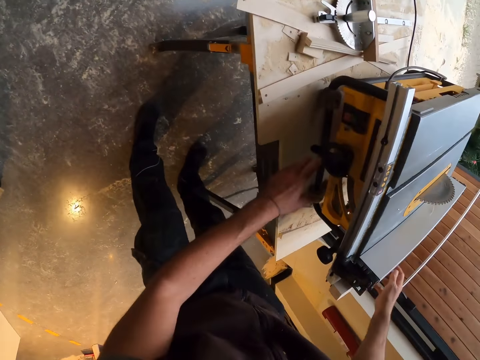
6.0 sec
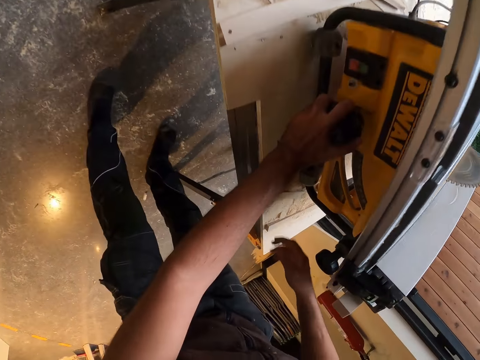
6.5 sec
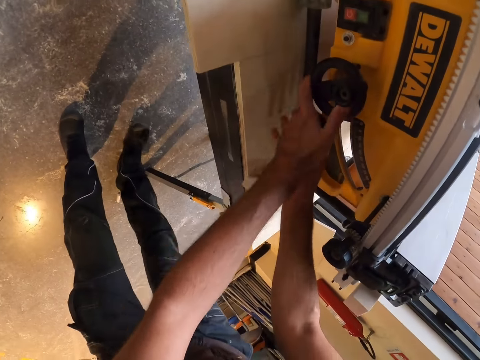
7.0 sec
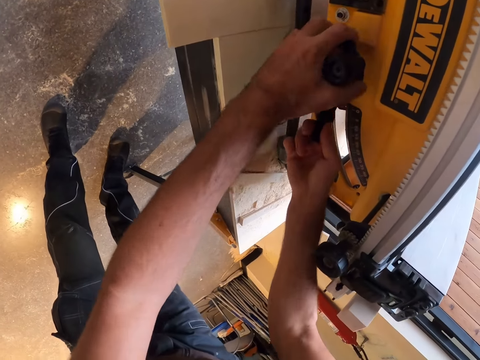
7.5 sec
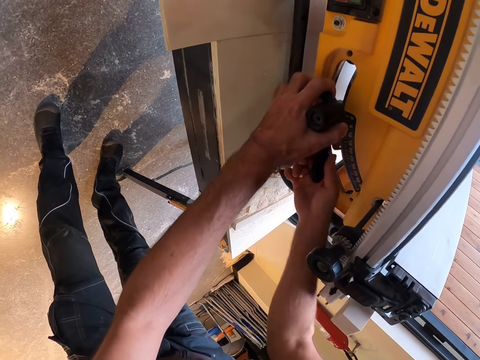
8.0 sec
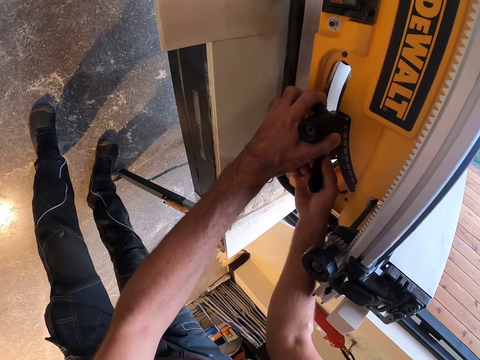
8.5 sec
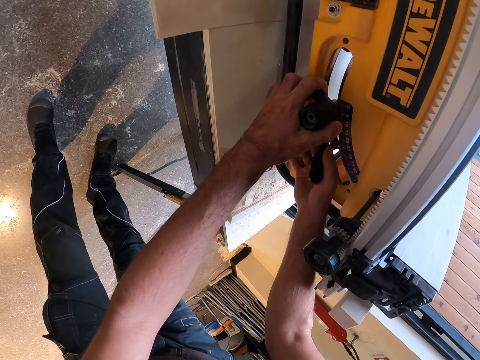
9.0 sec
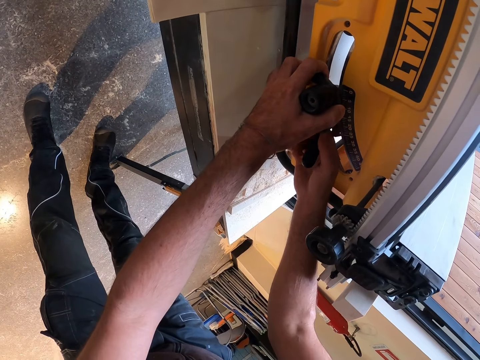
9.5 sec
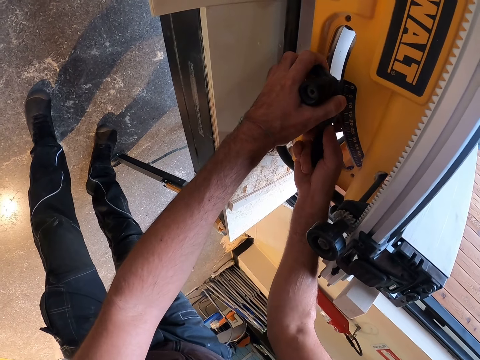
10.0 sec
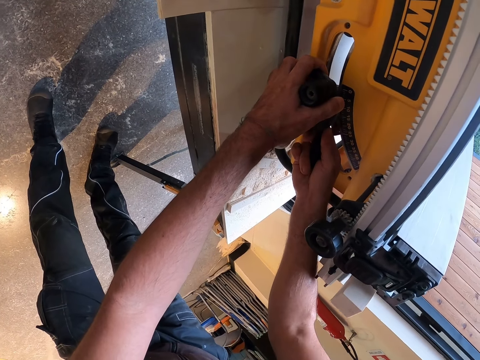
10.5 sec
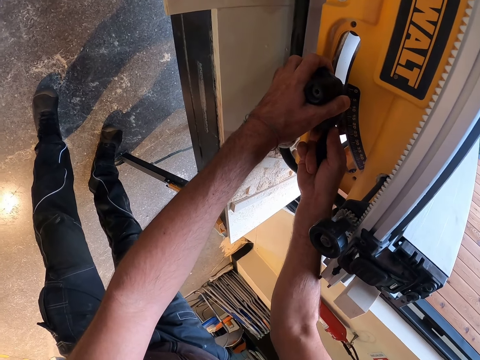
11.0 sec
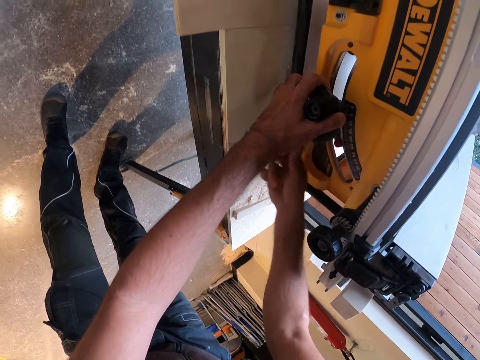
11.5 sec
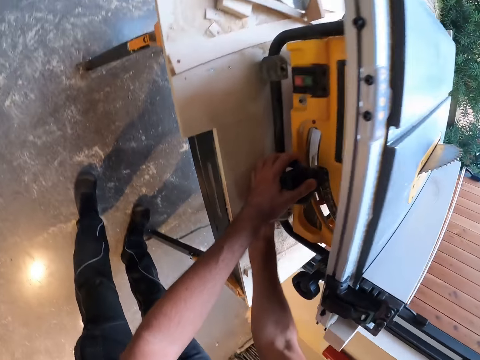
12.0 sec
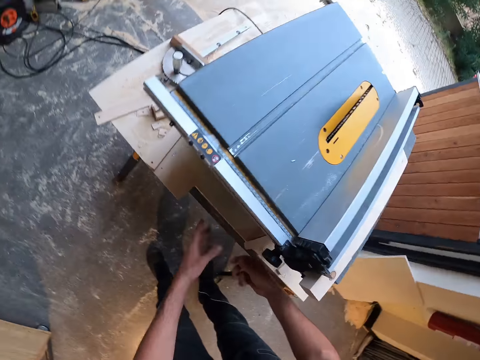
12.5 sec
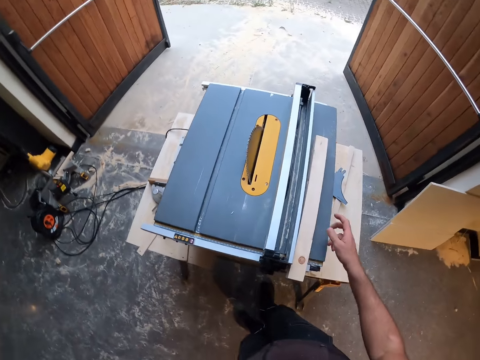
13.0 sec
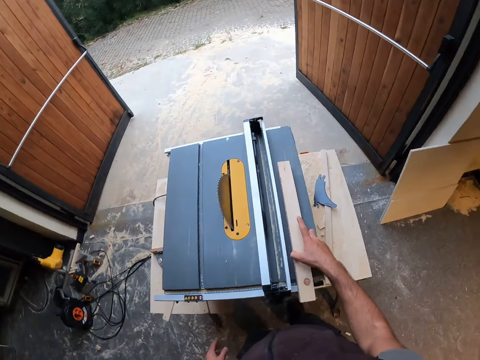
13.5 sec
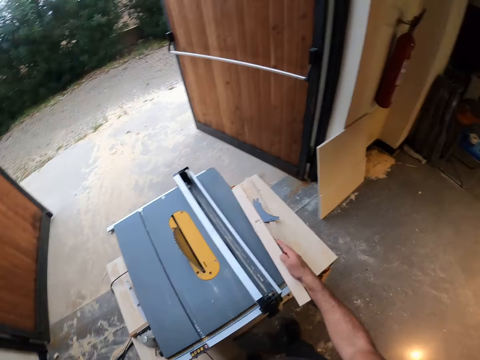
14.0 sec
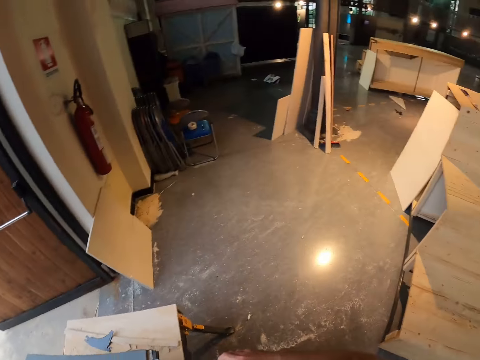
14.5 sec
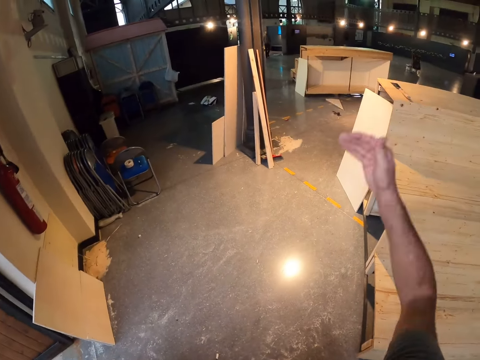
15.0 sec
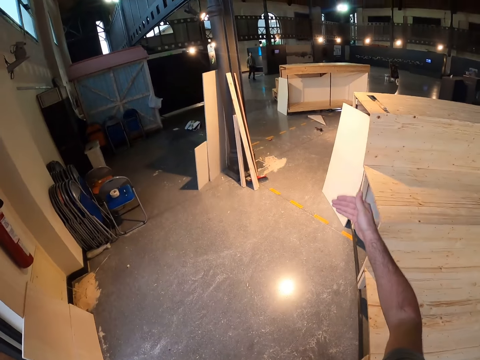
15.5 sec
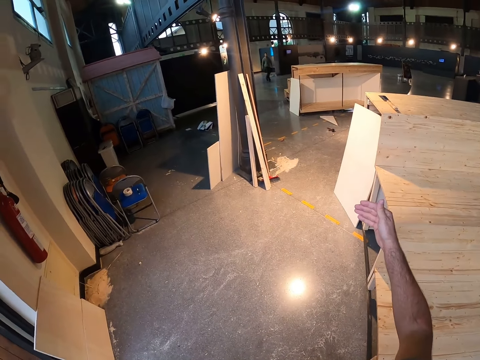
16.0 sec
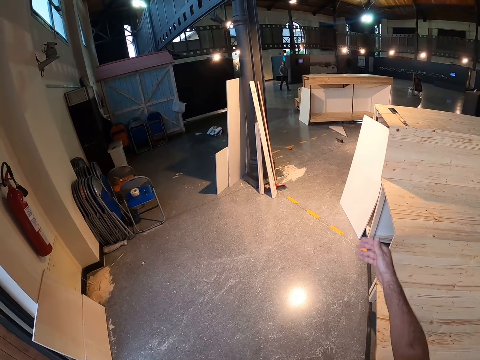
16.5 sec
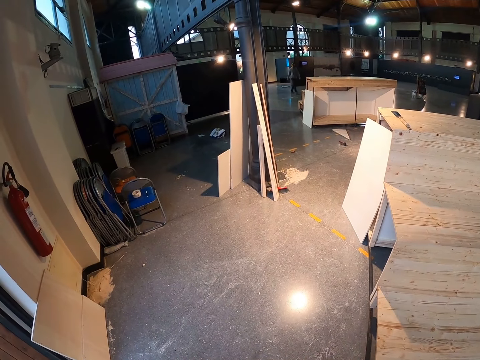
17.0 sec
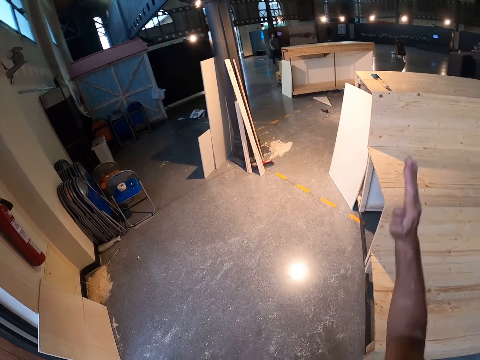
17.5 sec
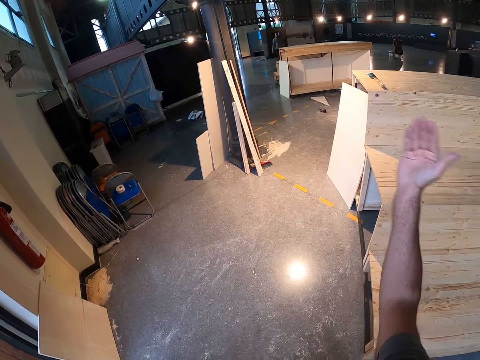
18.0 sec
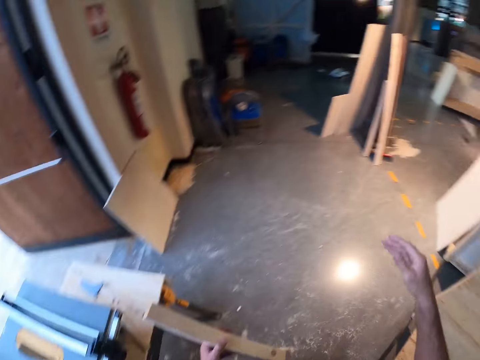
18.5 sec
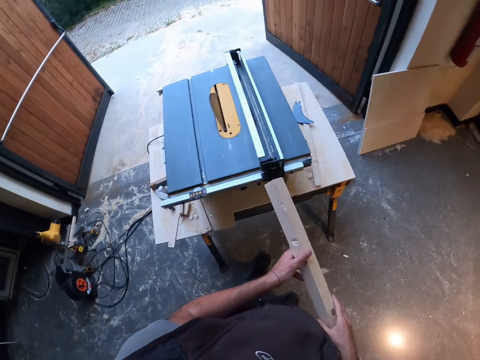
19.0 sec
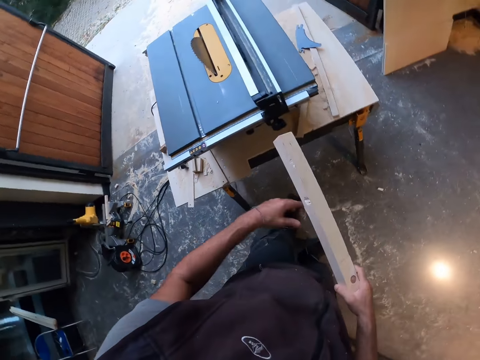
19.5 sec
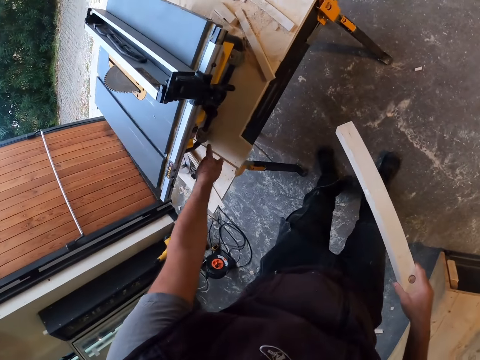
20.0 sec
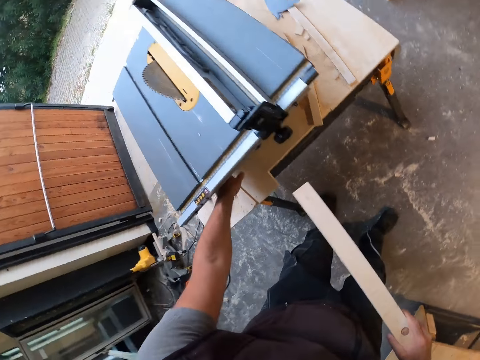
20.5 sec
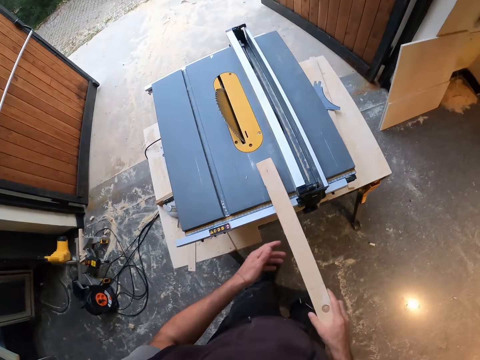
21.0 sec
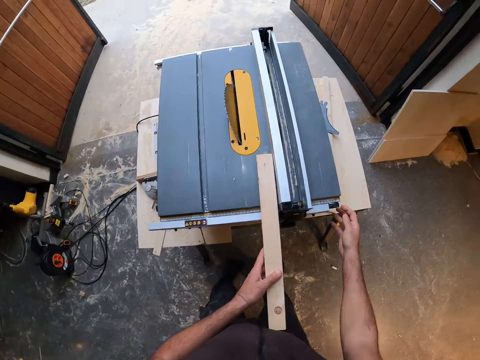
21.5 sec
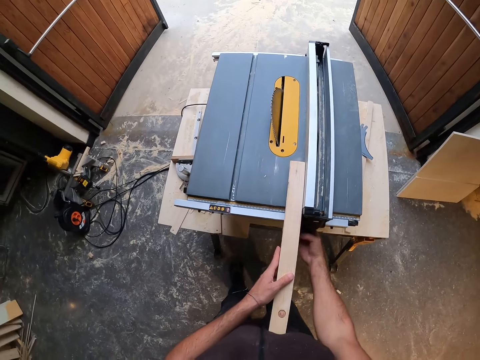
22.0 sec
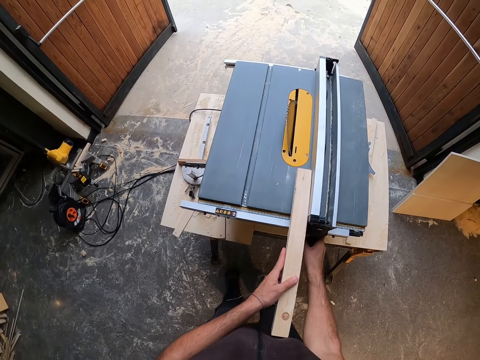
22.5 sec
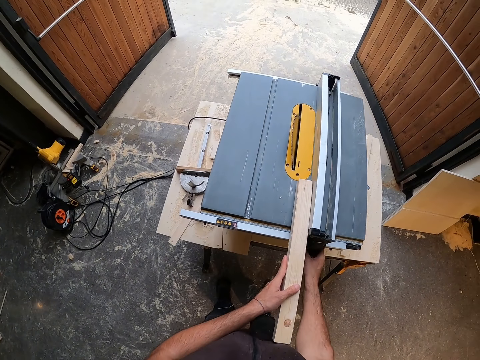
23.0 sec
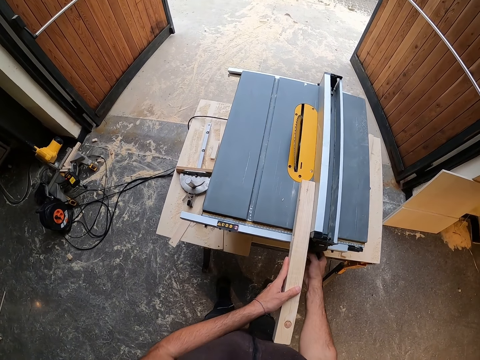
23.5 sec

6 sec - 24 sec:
The camera wearer drops the wood on the table saw with his right hand. He adjusts a blade elevation wheel on the table saw with both hands. He touches the blade elevation wheel on the table saw with his right hand. He adjusts the blade elevation wheel on the table saw with both hands. He picks the wood from the table saw with his right hand. He lifts his hand up. He drops his hand down. He converses with a man. He lifts his hand up and drops his hand down. He holds the wood with his right hand. He turns off the table saw with his left hand. He places the wood on the table saw with his right hand. He passes the wood to his left hand from his right hand. He adjusts the blade elevation wheel on the table saw with both hands. He adjusts the rip fence lock.

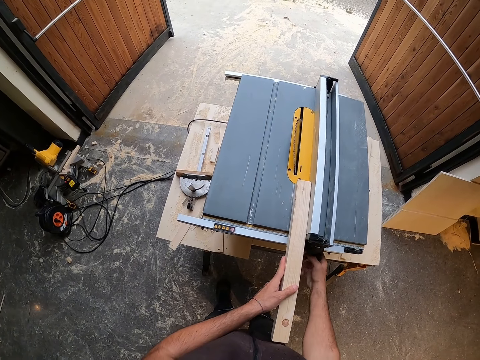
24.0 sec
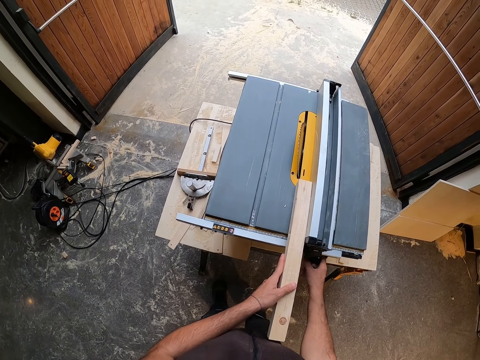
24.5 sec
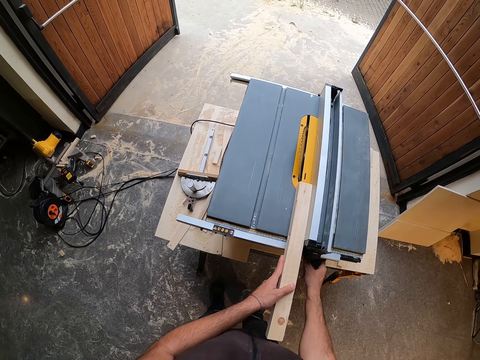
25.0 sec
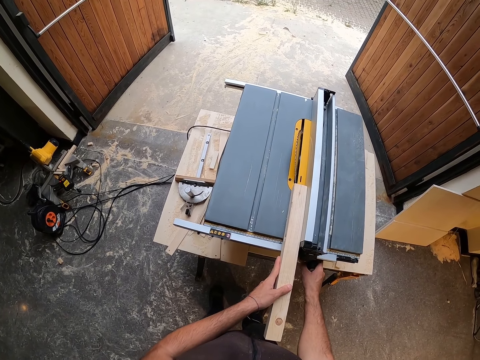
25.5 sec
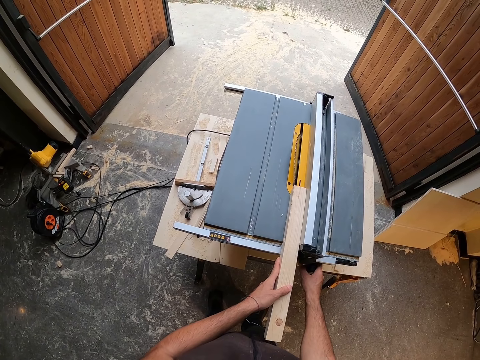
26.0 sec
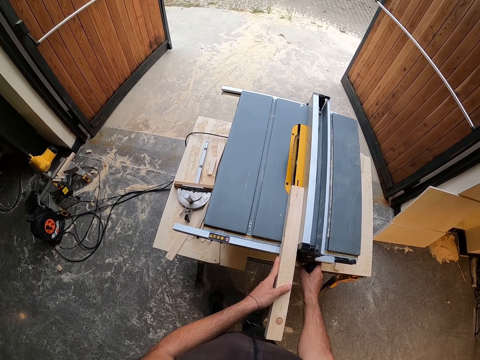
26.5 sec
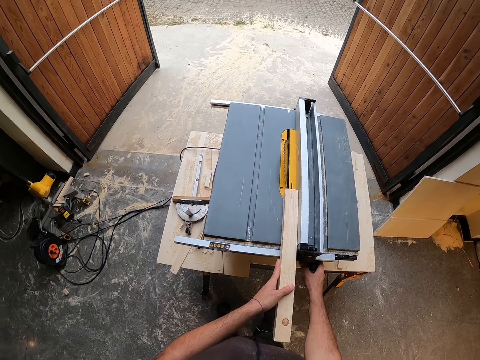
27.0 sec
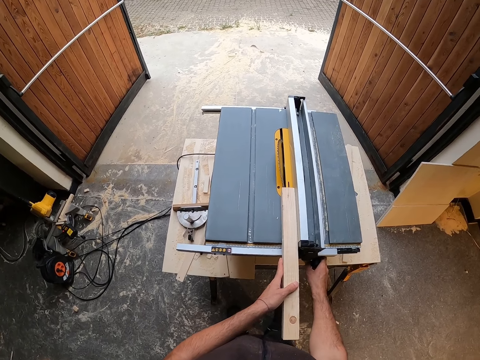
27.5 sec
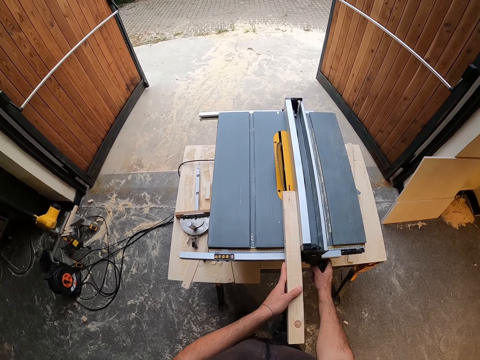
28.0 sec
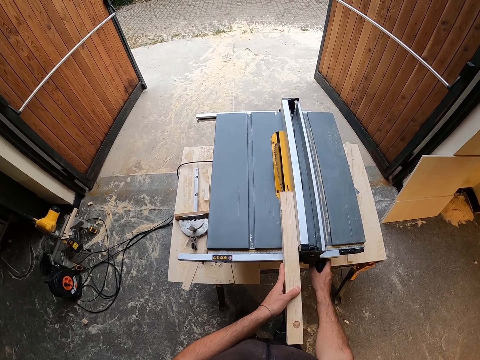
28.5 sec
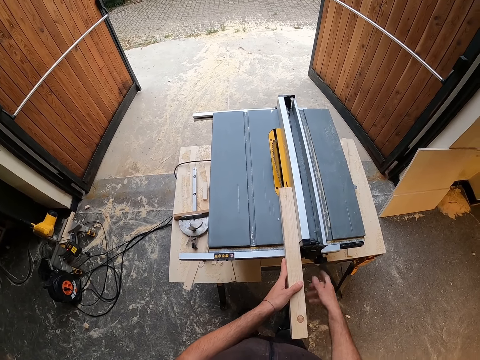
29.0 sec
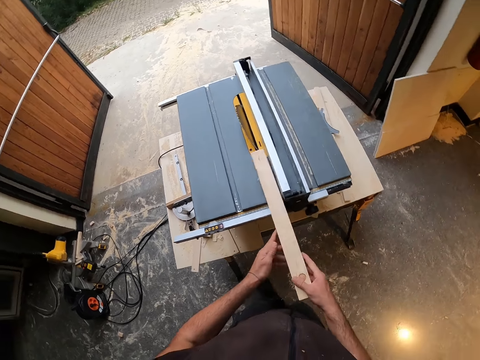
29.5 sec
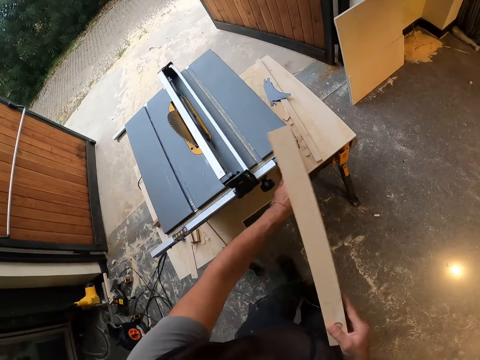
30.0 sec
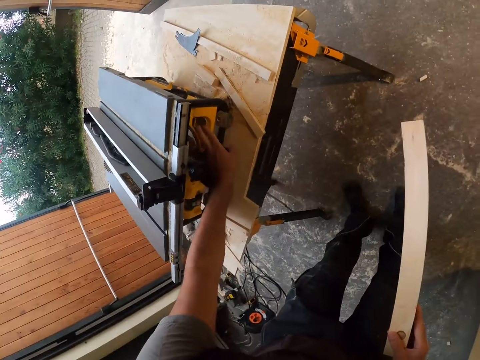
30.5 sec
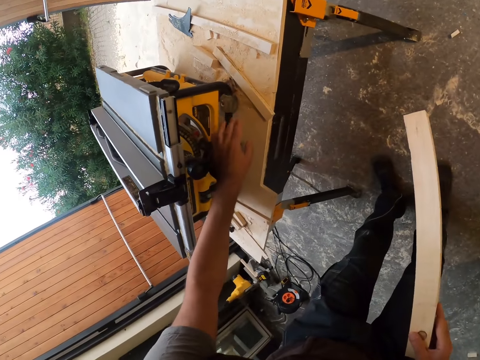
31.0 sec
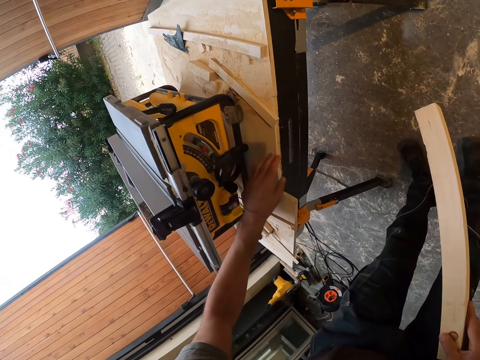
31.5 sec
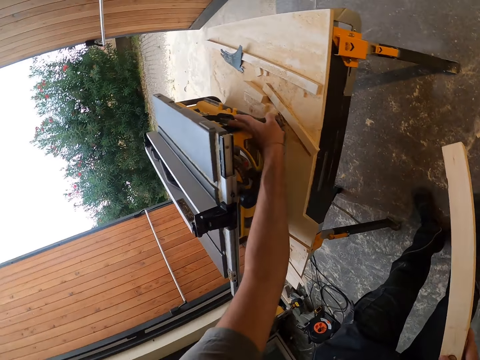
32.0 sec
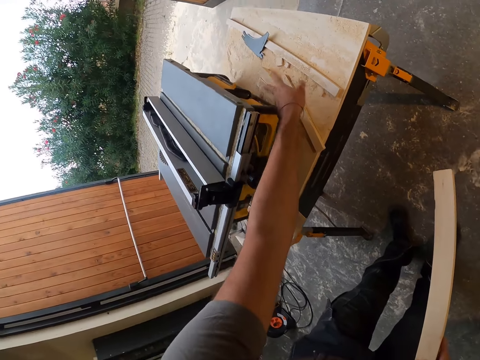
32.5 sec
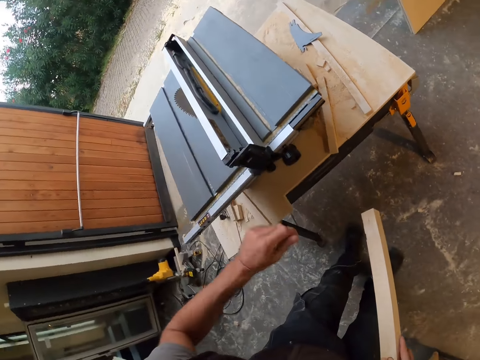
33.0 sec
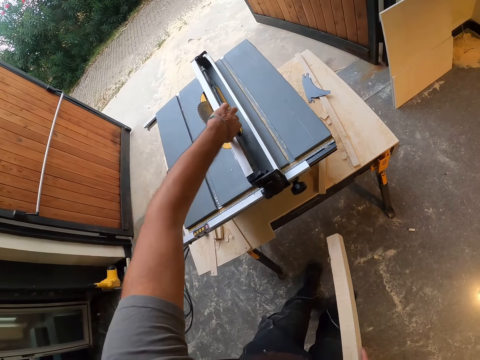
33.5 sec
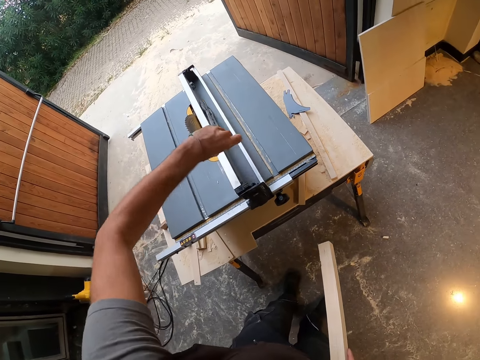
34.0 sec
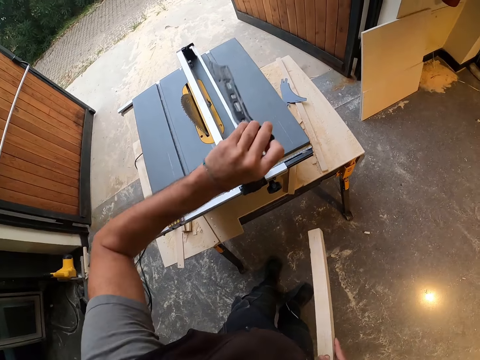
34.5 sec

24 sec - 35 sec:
The camera wearer holds the wood on the table saw with his right hand. He removes the wood from the table saw with his right hand. He adjusts the blade height. He adjusts a fence lock on the table saw with his left hand. He adjusts the left tilt. He picks a plastic pusher from a rip fence on the table saw with his left hand.
